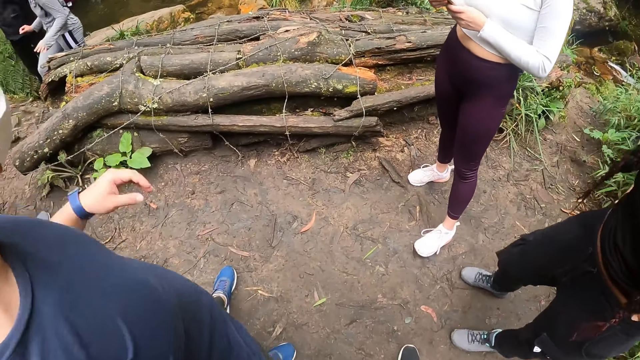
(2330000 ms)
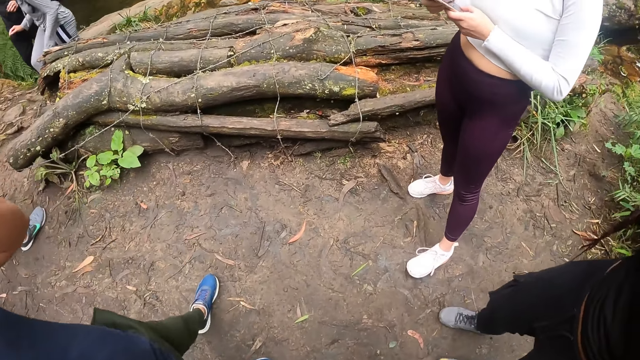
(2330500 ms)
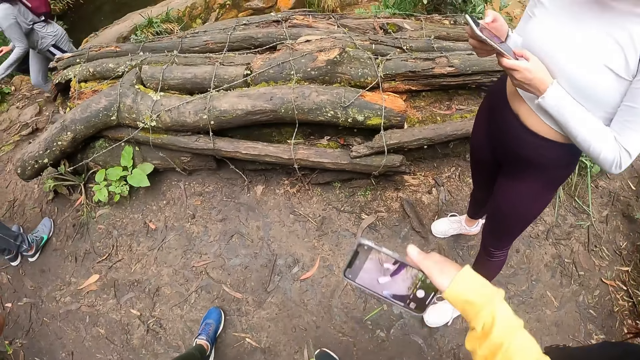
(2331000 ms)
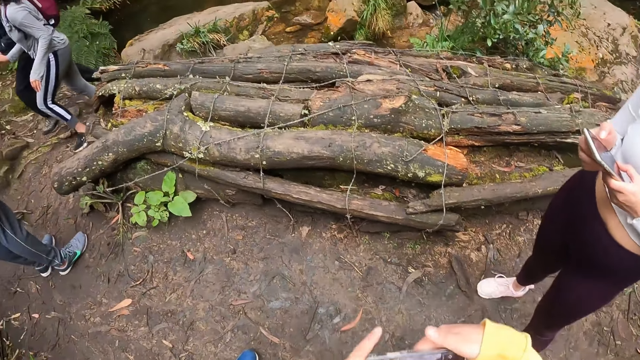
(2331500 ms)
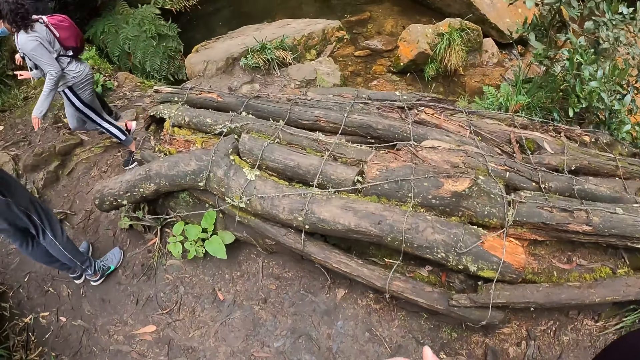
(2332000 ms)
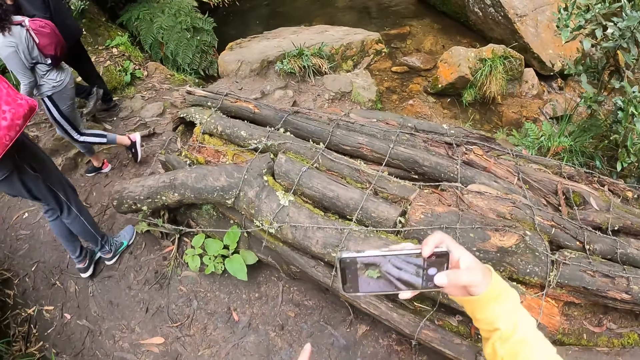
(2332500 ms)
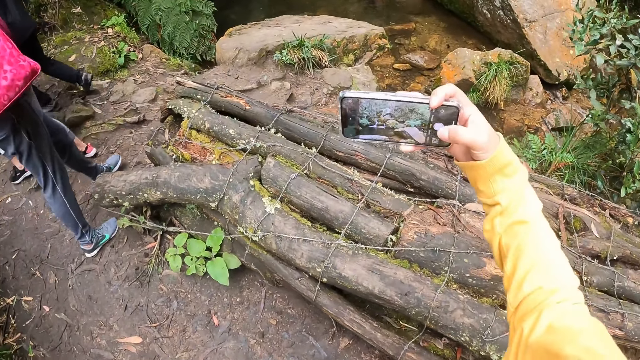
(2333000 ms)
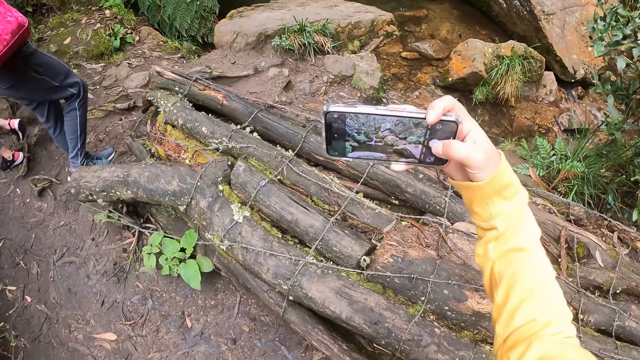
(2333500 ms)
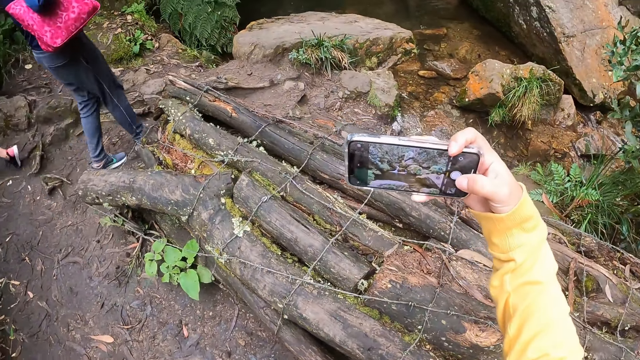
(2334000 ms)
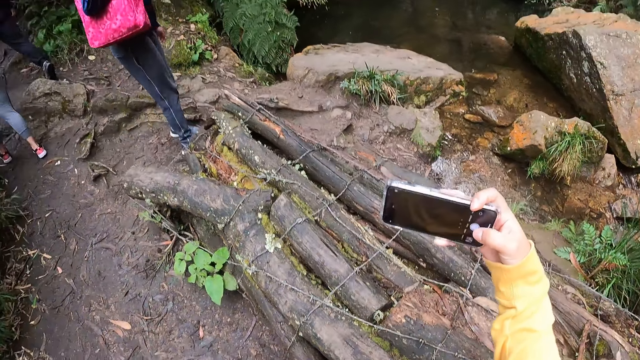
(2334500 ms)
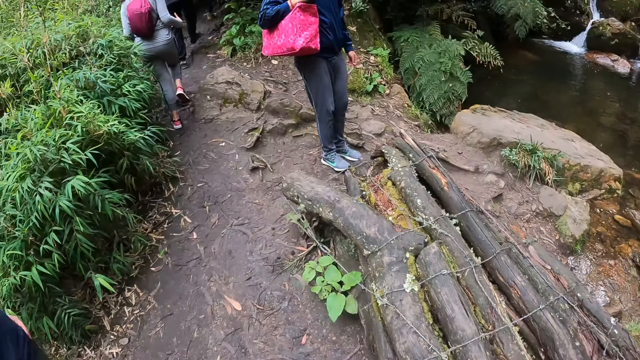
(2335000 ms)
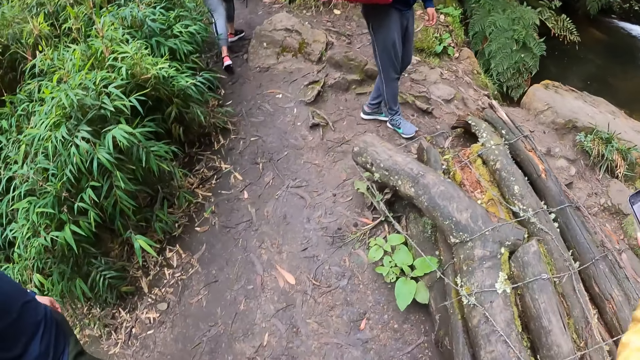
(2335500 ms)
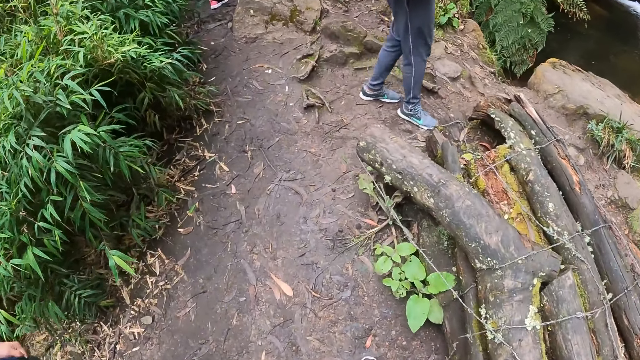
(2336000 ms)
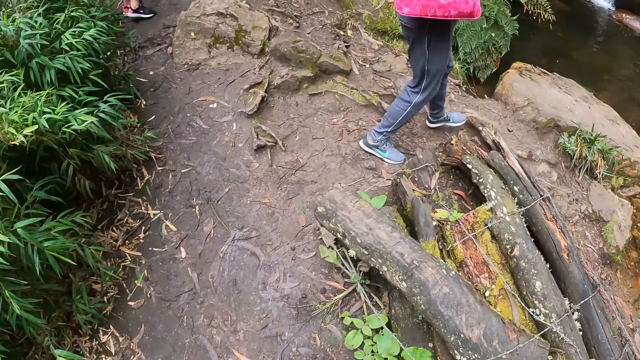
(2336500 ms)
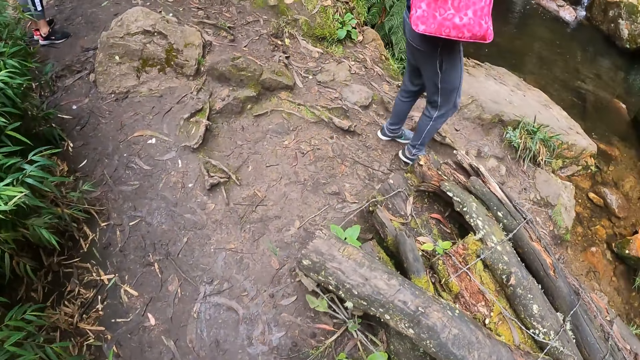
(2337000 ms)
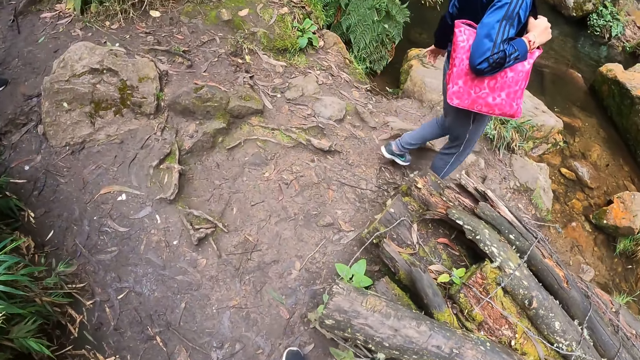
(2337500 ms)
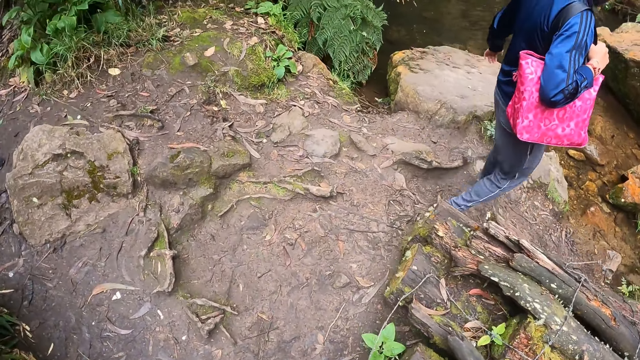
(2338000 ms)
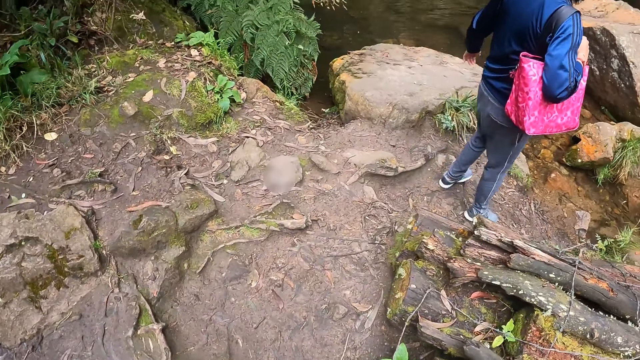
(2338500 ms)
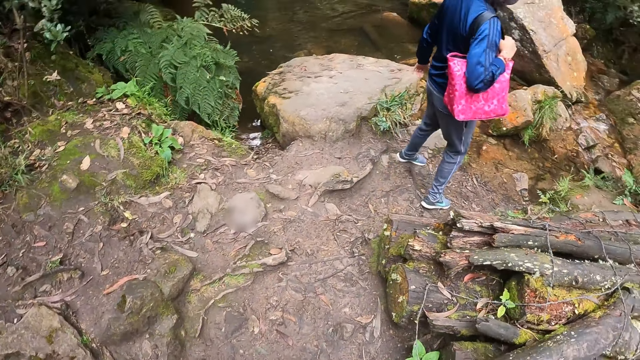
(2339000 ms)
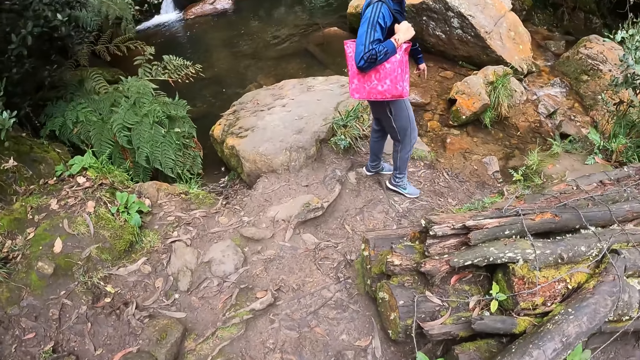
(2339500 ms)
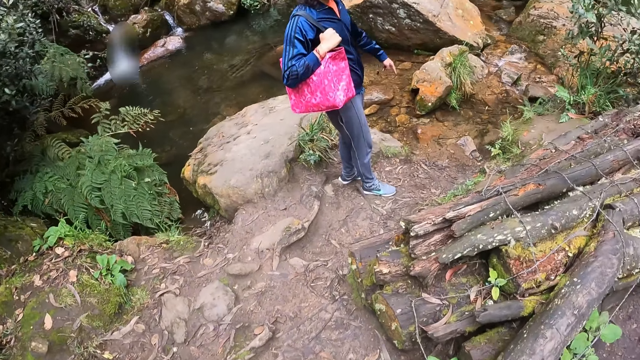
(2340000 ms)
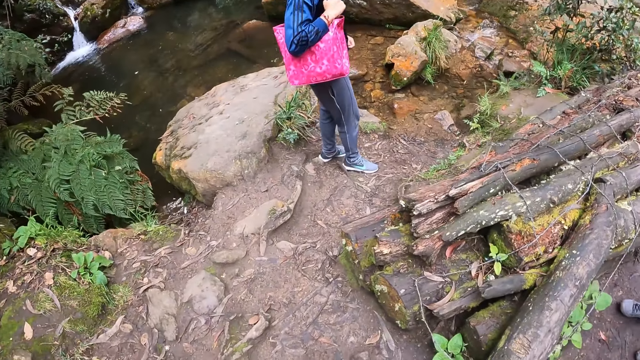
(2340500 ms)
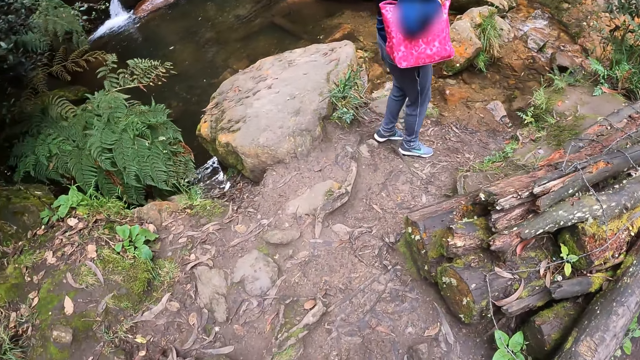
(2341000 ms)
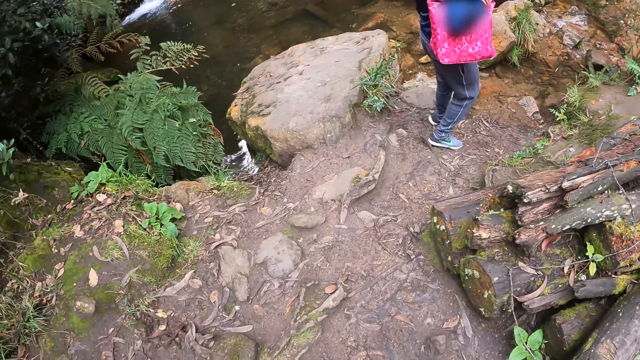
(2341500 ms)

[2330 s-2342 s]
A person moves the hand to the eye. The camera wearer holds the mobile phone with both hands and lifts up the phone. She holds the mobile phone with her right hand. She operates the mobile phone with her right hand. She records the video. She moves the hand with the phone. She interacts with a woman. A person walks to the water.

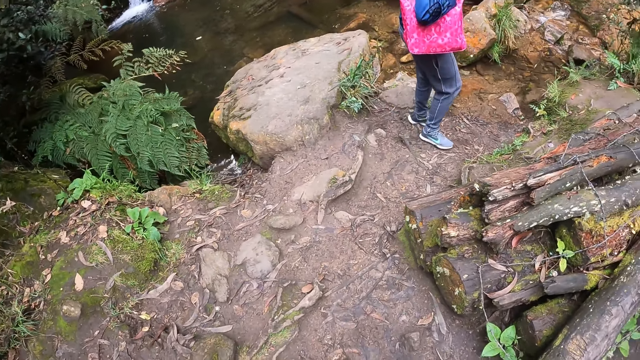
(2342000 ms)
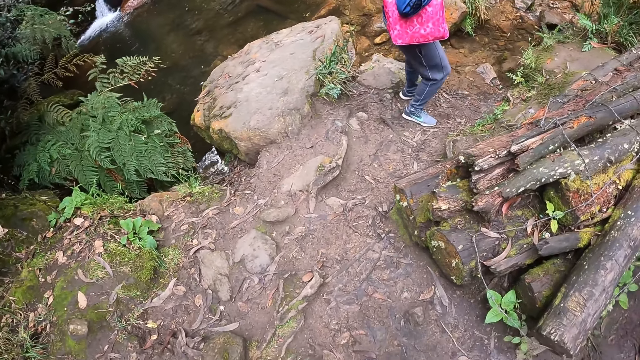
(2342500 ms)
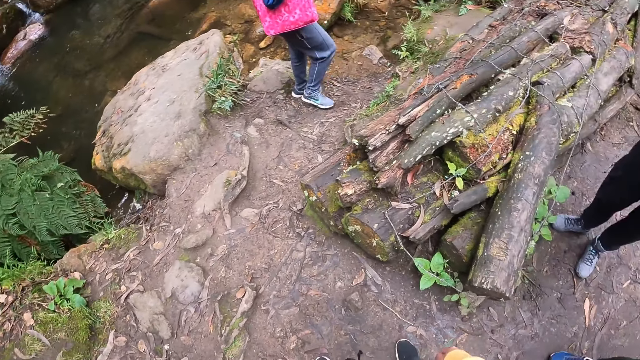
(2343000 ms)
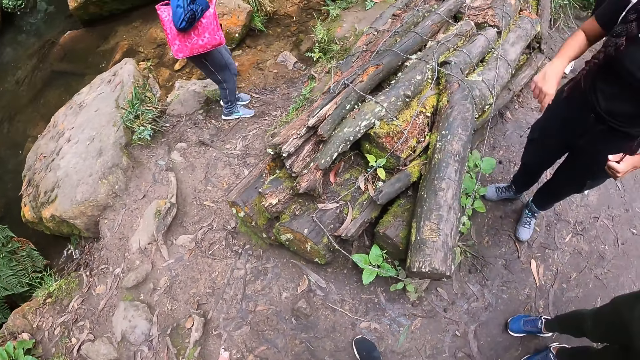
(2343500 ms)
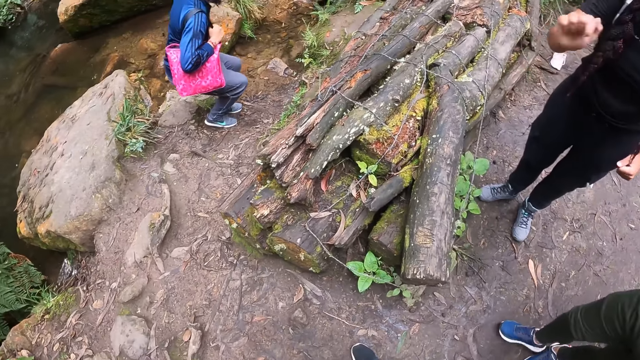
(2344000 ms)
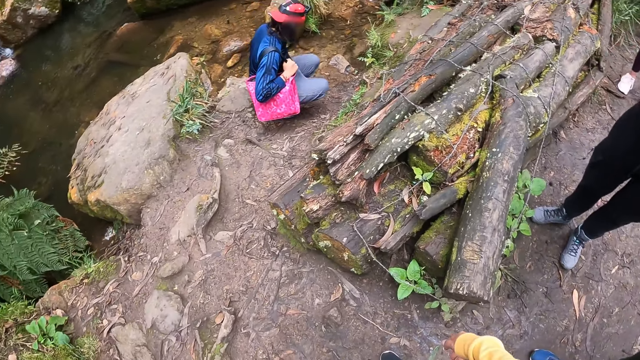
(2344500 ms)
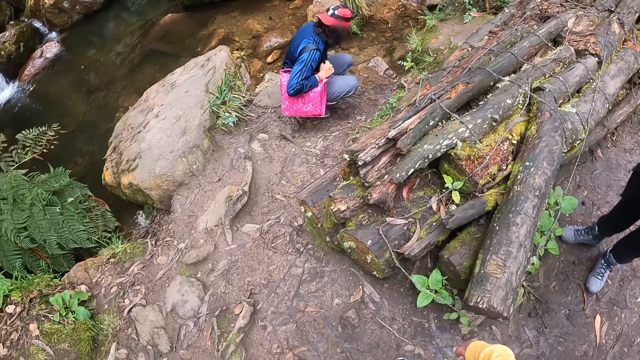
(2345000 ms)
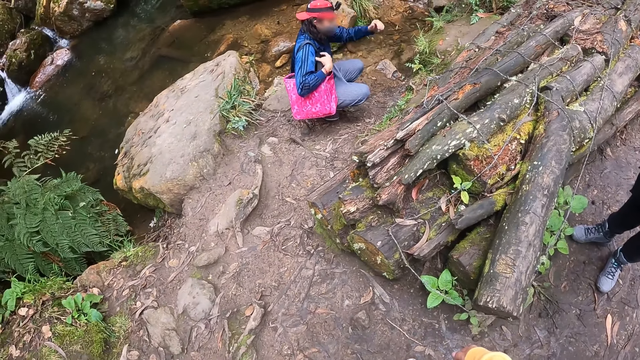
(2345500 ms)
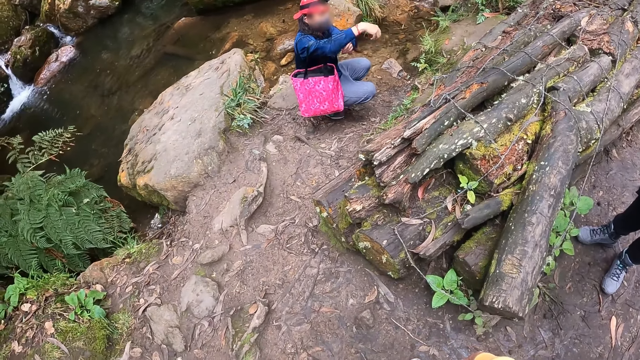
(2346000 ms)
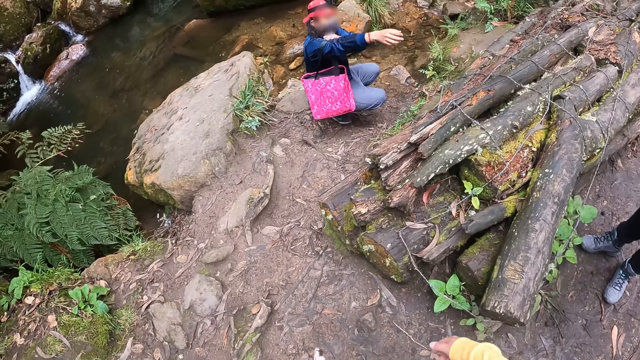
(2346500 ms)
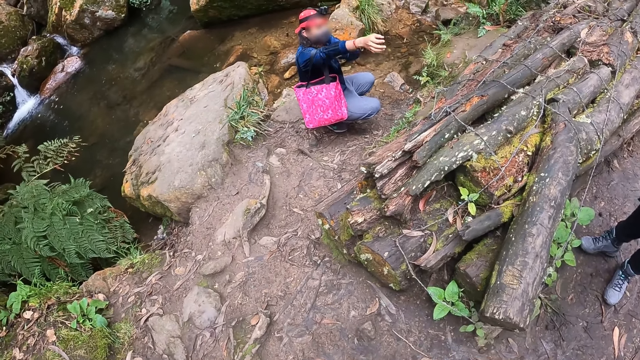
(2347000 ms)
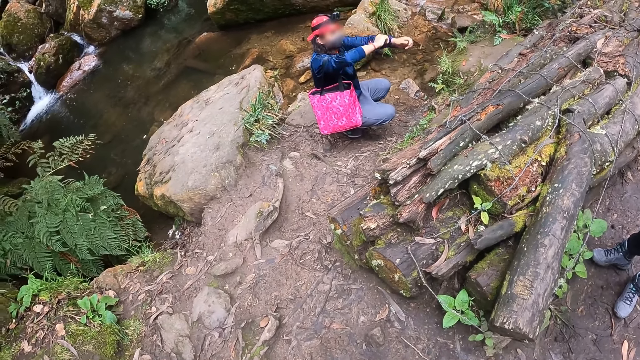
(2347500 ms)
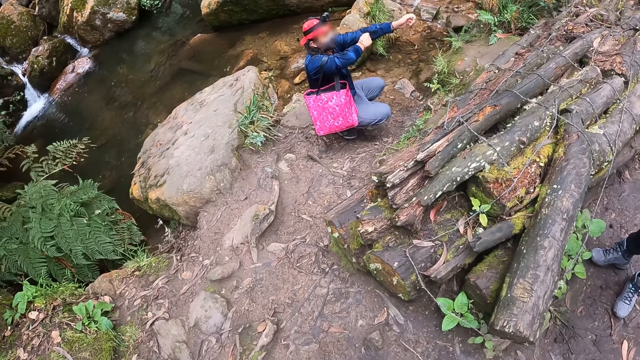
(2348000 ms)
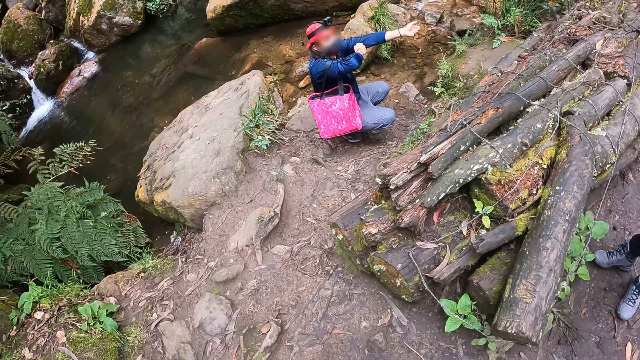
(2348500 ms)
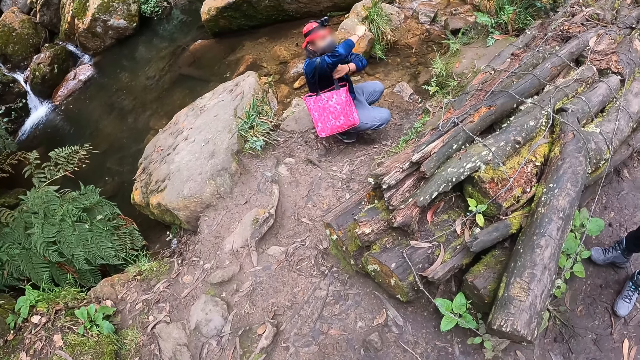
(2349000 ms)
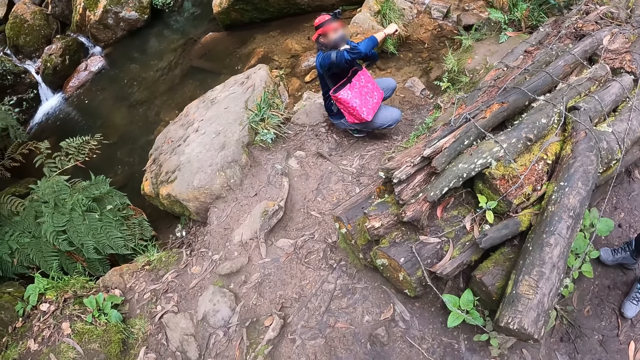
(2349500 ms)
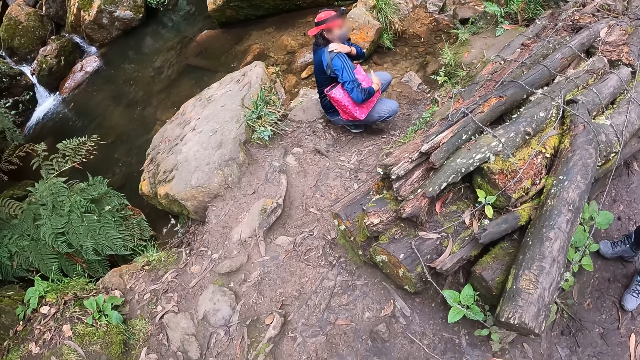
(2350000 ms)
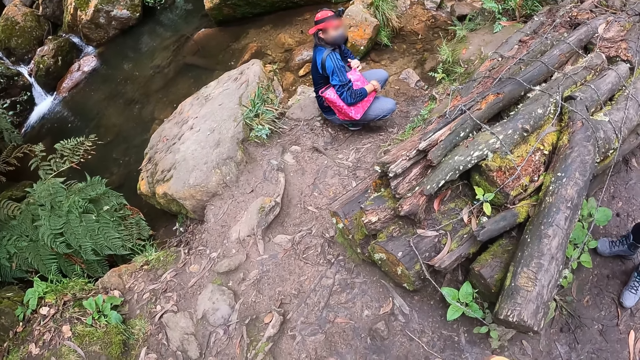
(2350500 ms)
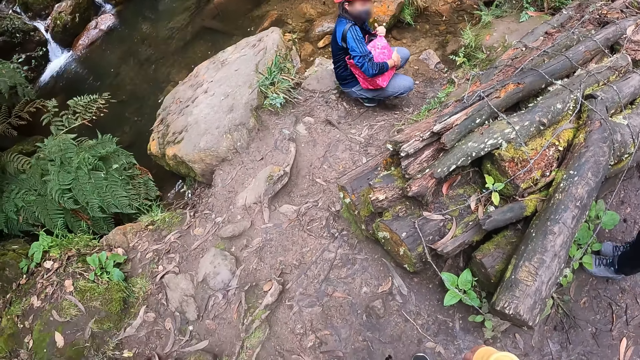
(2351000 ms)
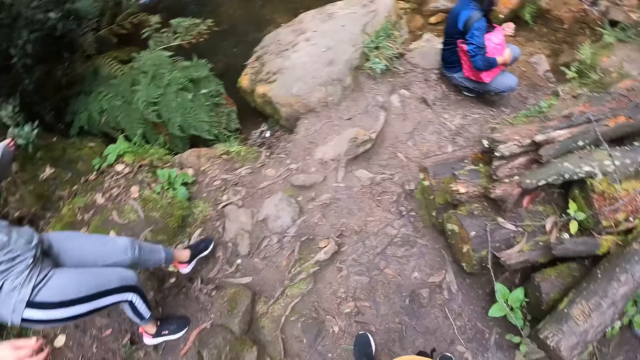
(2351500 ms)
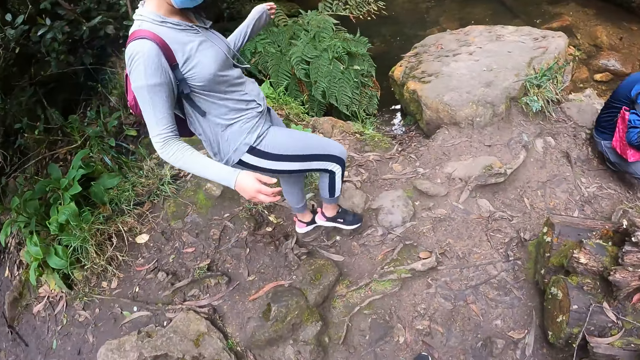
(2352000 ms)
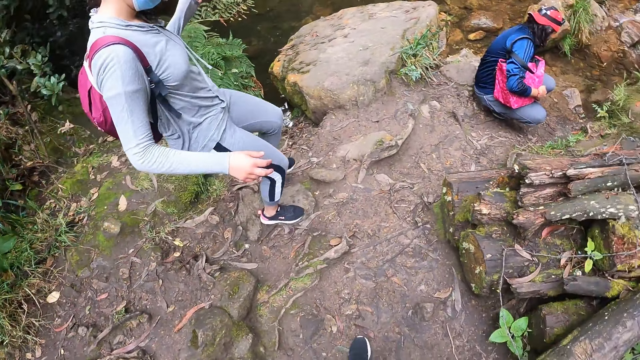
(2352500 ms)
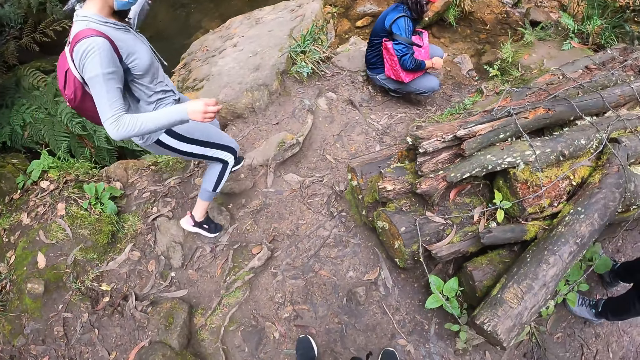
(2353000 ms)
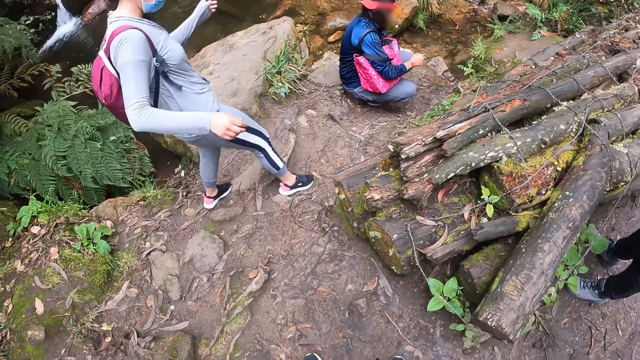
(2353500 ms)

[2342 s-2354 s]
A person points at the ground. Another person squats at the water and pulls the cloth. Another person walks to the second person. The camera wearer interacts with a woman.
